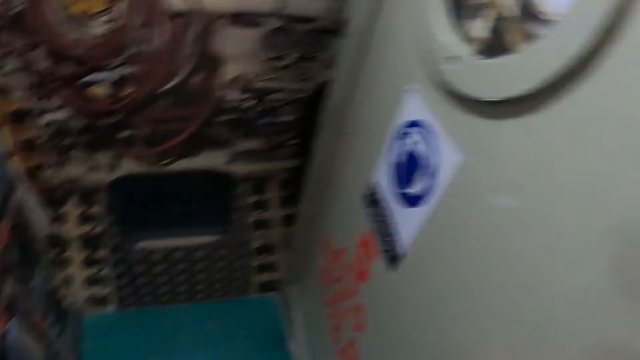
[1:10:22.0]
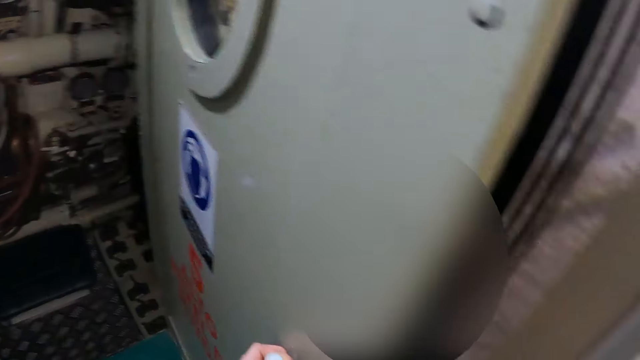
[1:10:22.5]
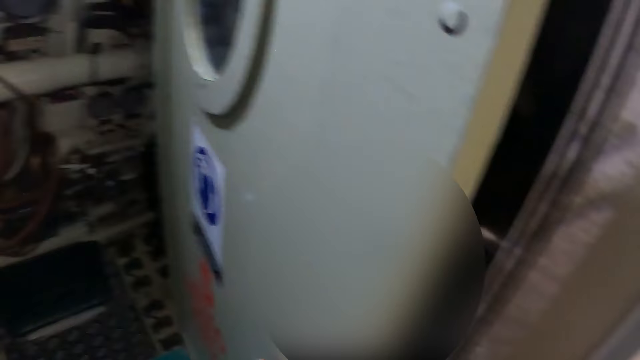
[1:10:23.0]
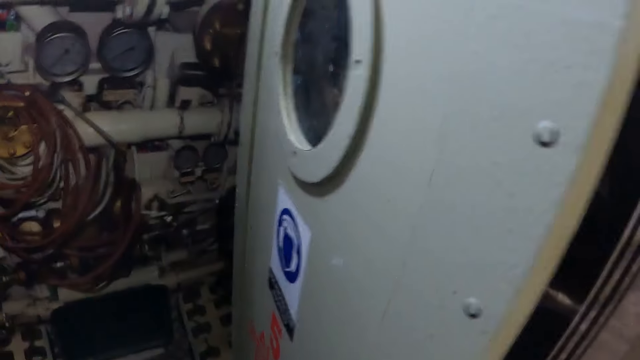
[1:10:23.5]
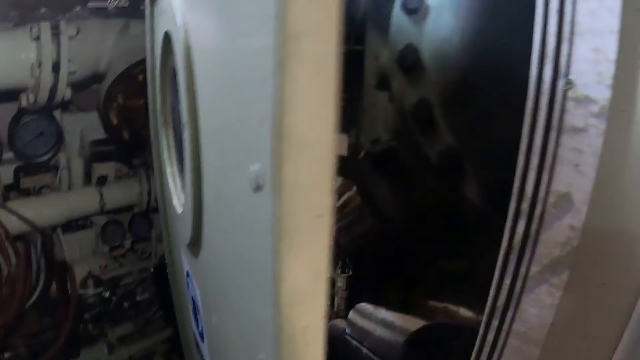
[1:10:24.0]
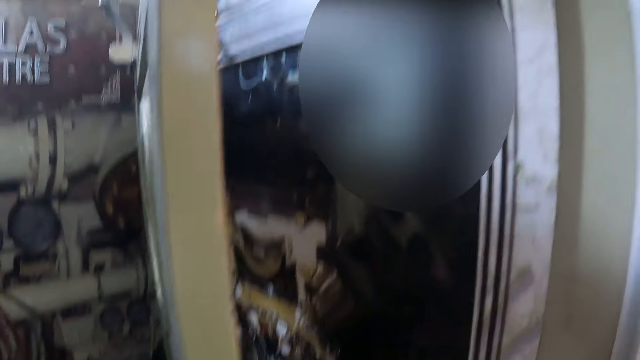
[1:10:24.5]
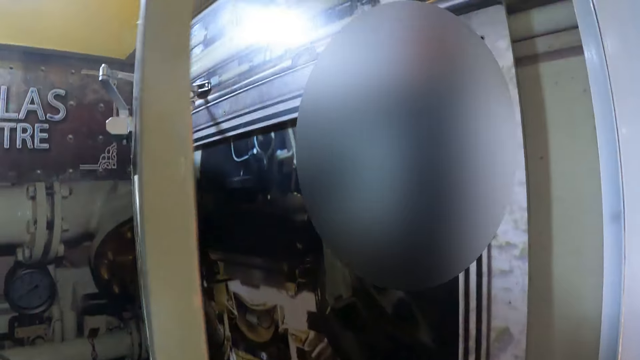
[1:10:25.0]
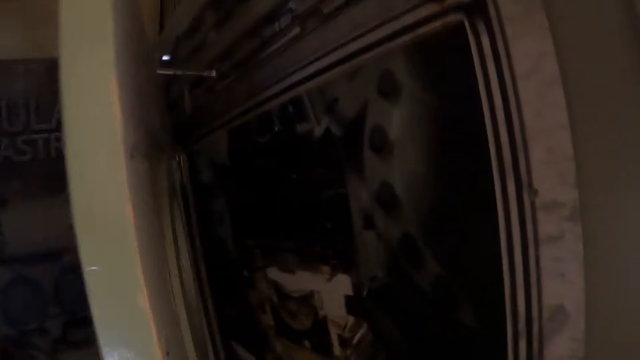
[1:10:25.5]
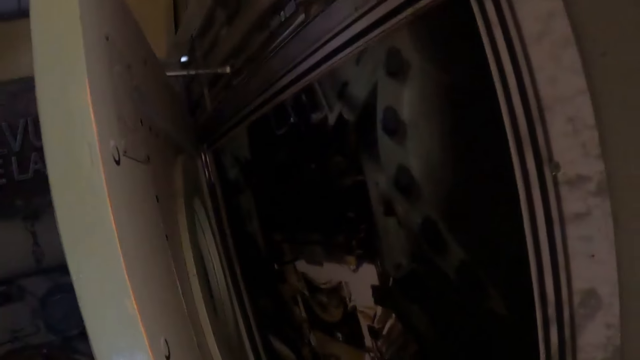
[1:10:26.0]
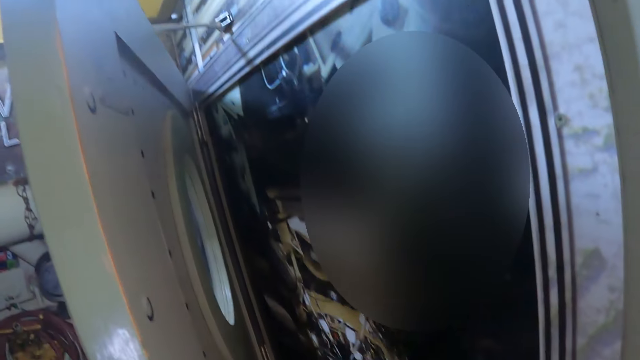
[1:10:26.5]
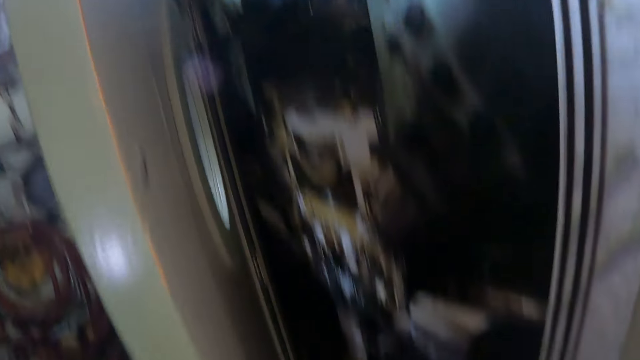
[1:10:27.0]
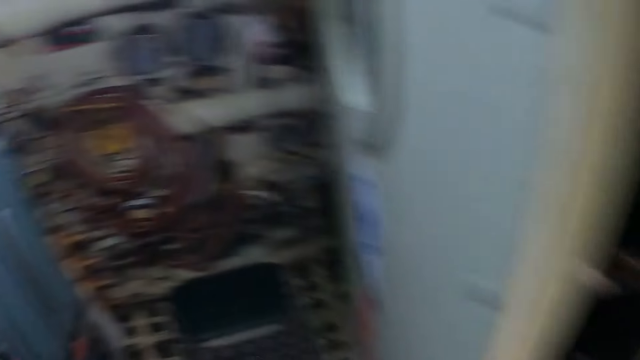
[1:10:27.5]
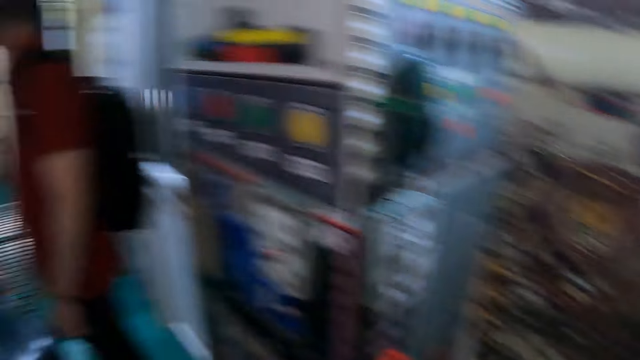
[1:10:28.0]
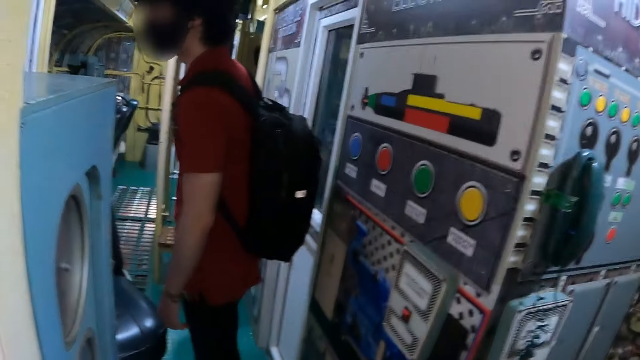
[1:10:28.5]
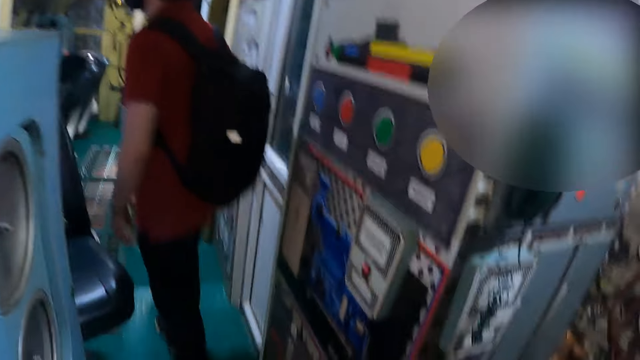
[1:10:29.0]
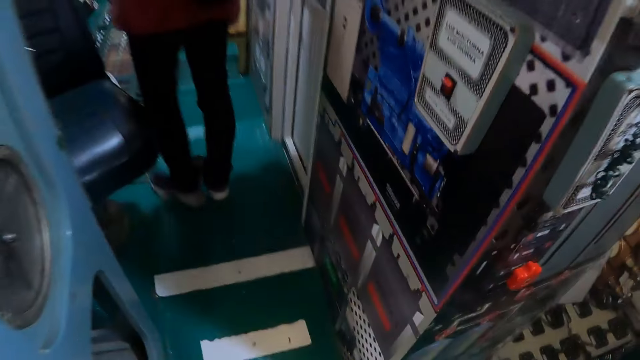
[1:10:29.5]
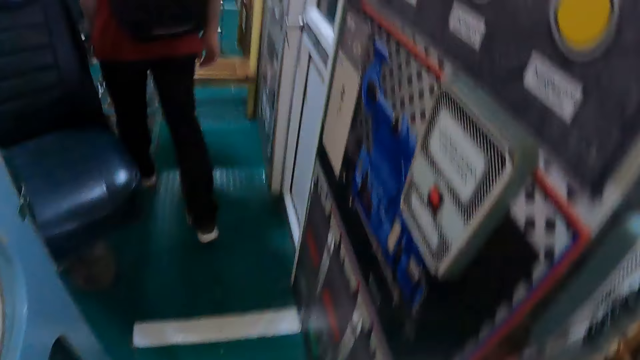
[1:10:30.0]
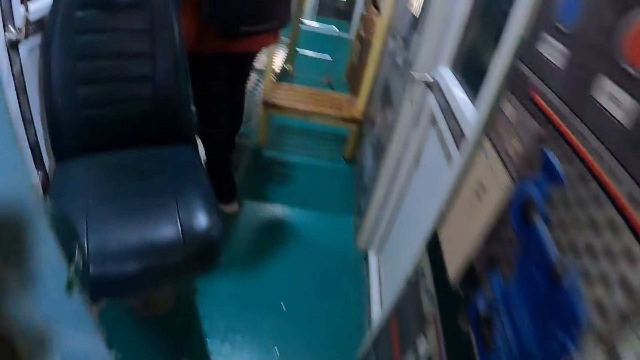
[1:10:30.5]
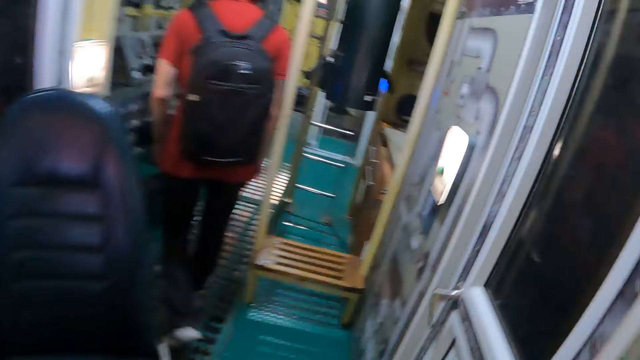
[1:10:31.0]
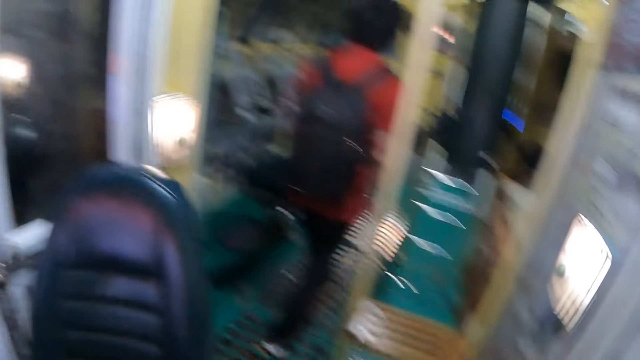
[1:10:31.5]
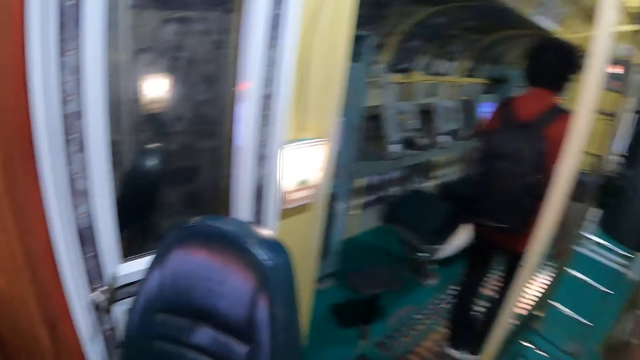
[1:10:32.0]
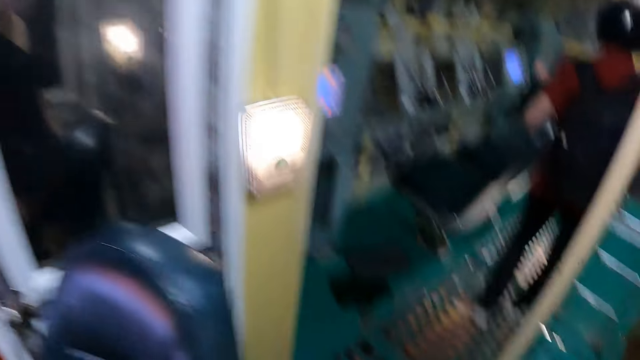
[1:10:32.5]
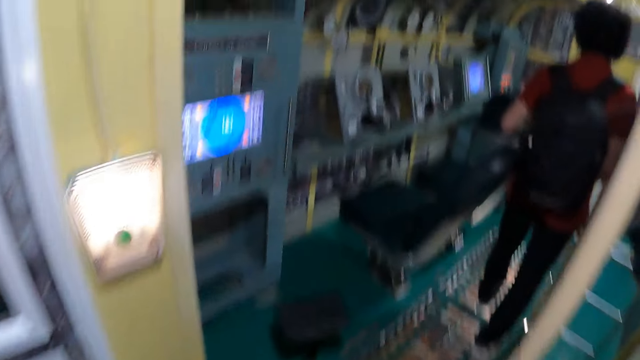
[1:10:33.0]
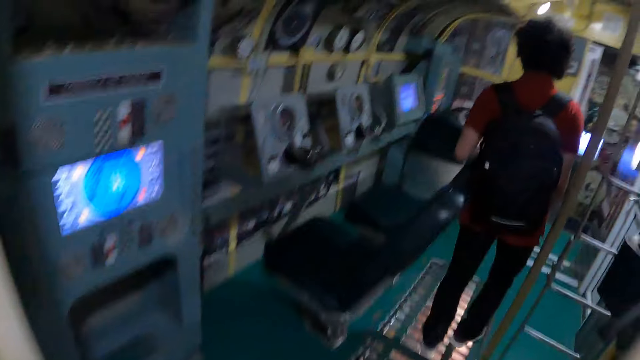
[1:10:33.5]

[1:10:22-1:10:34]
The camera wearer opens the machine door. They switch off the lights. They walk around. They follow a man.

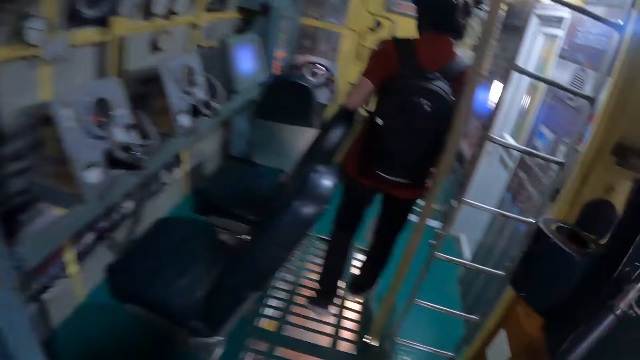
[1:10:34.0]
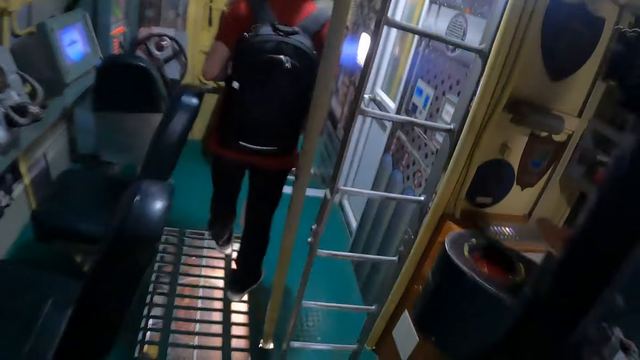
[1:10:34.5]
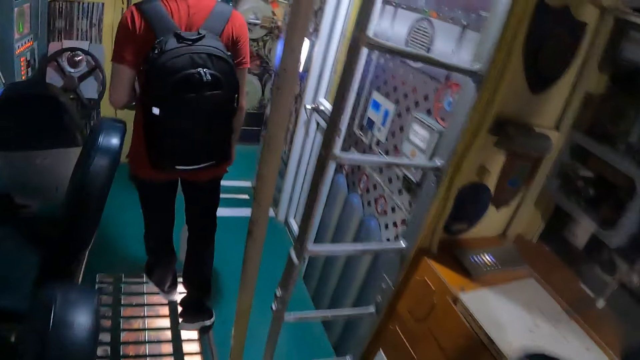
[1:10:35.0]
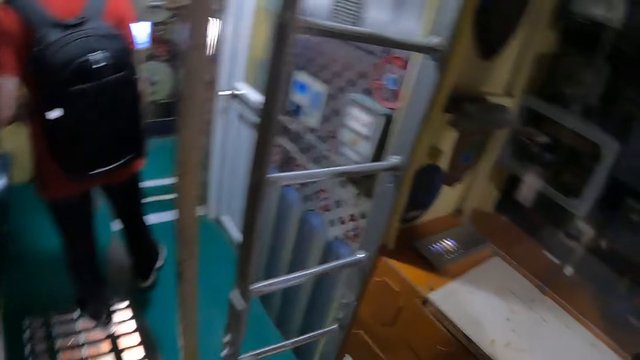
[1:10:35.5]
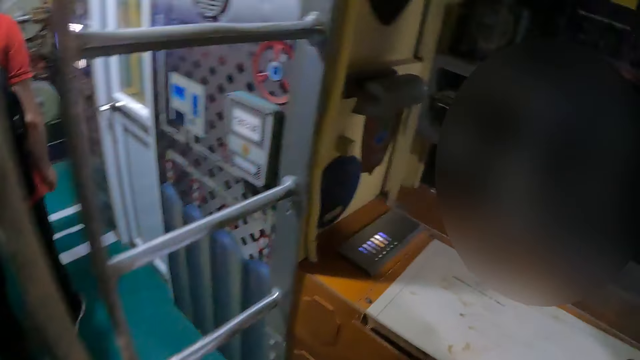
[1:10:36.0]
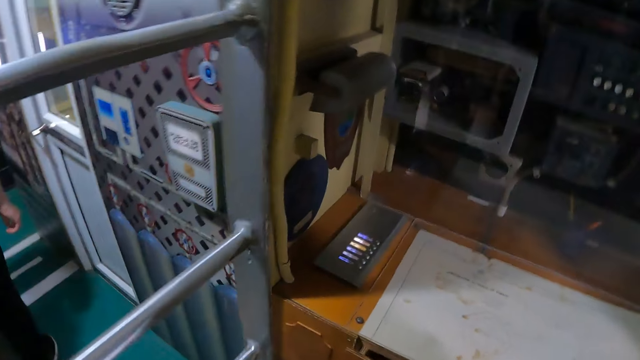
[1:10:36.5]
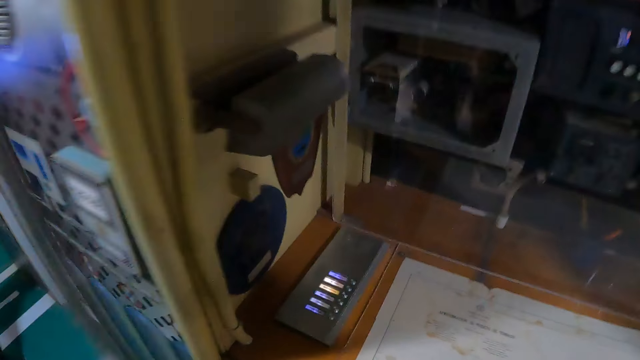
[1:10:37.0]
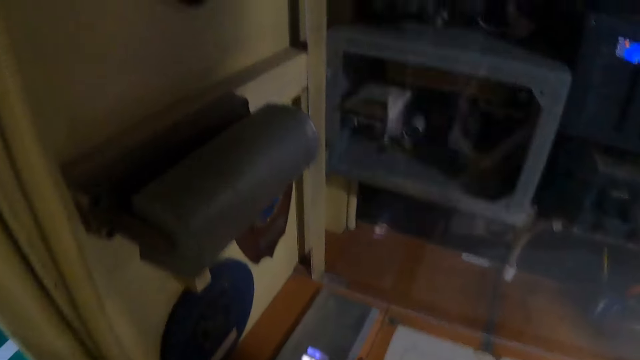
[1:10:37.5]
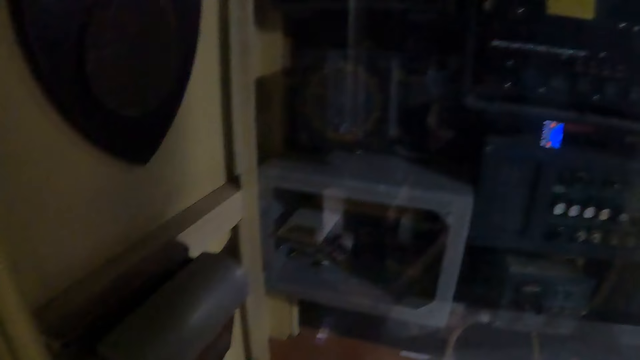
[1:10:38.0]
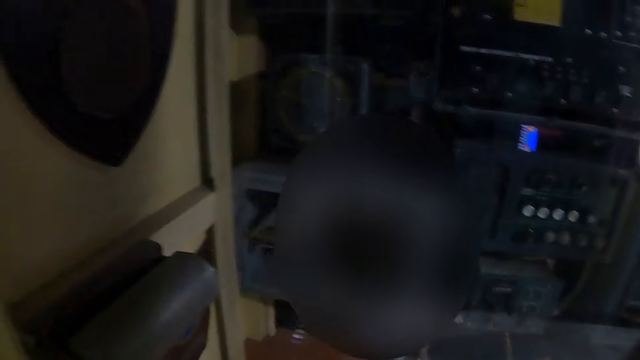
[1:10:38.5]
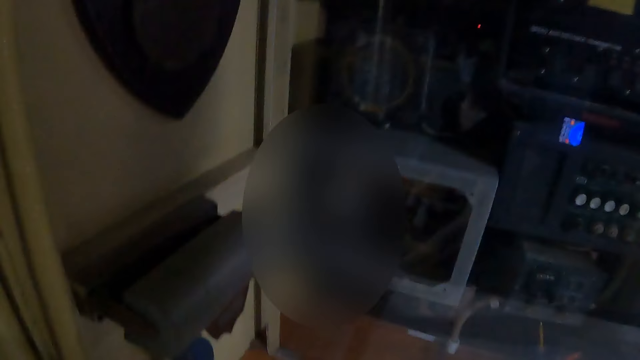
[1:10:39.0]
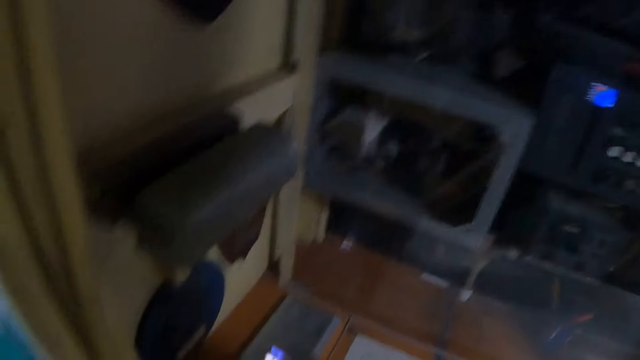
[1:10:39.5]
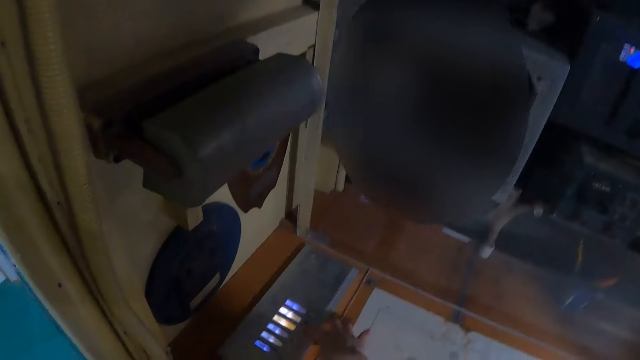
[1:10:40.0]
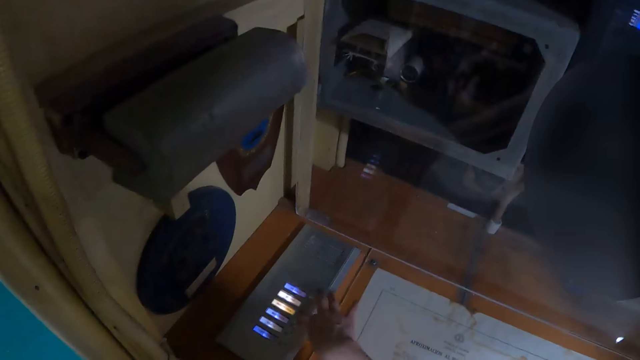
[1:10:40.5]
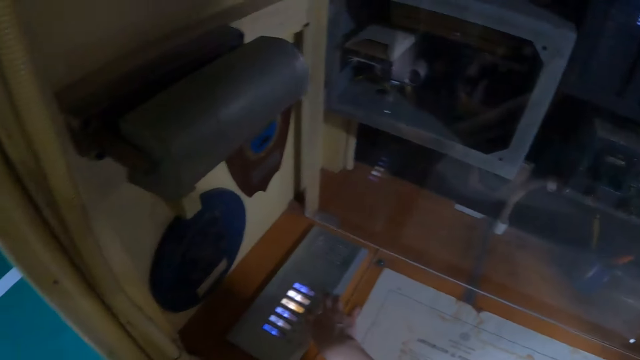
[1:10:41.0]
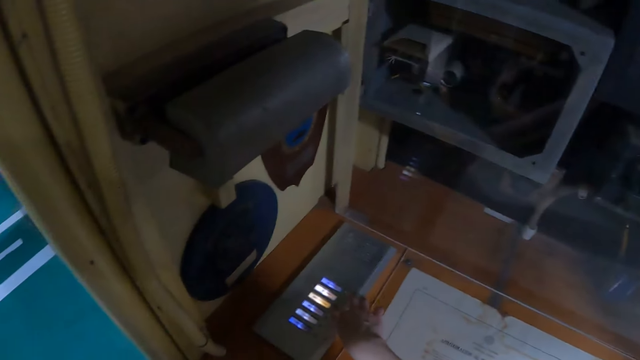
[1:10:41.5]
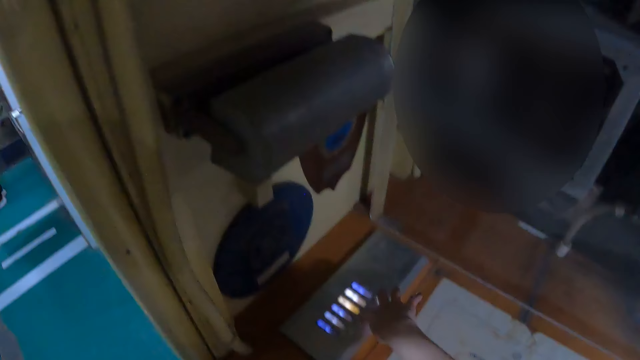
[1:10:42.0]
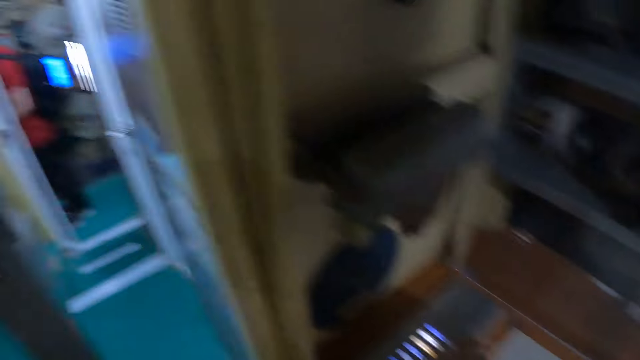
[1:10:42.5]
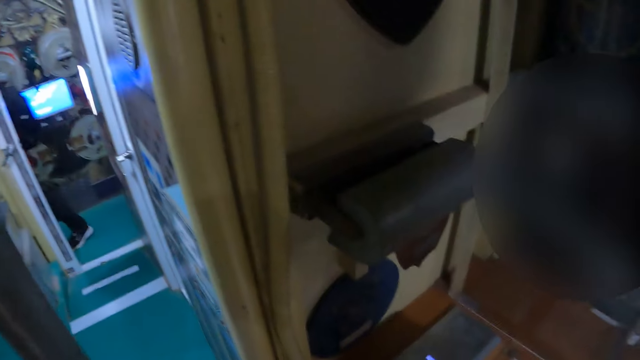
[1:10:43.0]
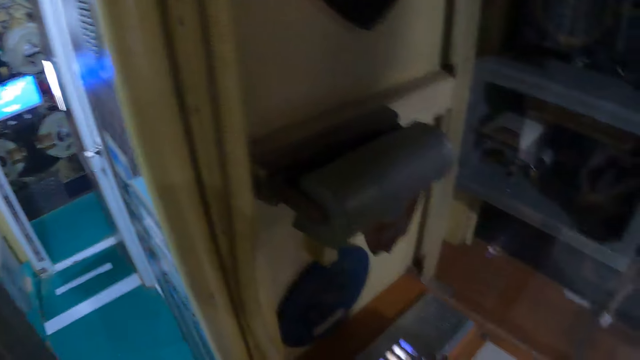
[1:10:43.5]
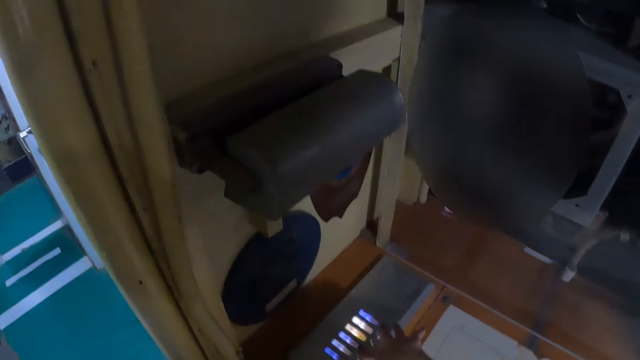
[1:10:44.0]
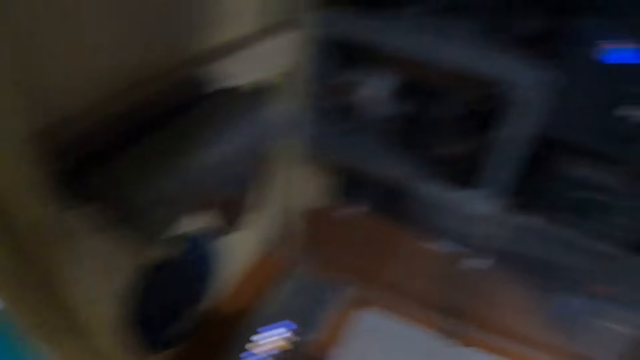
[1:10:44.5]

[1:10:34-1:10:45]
The camera wearer looks around the museum. They operate the machine. They press buttons on the dial.
